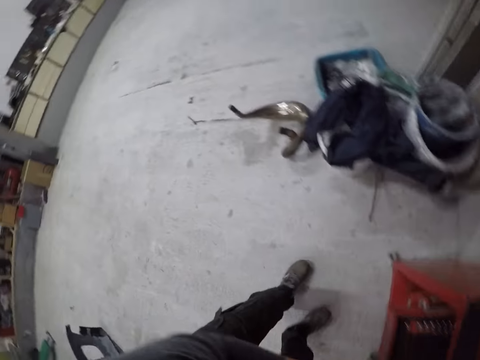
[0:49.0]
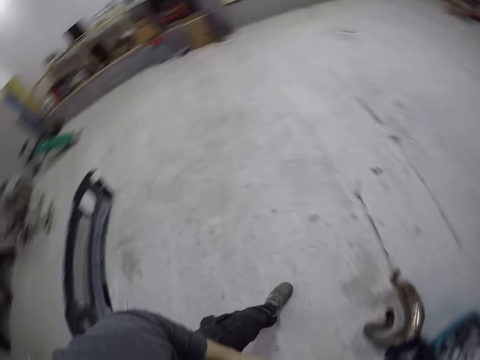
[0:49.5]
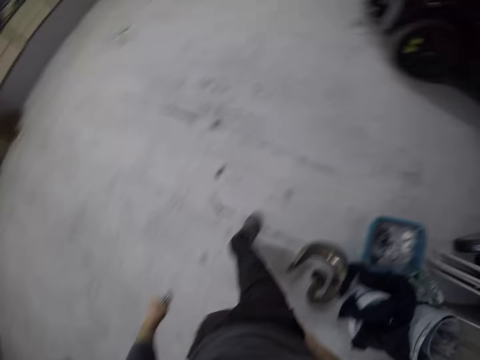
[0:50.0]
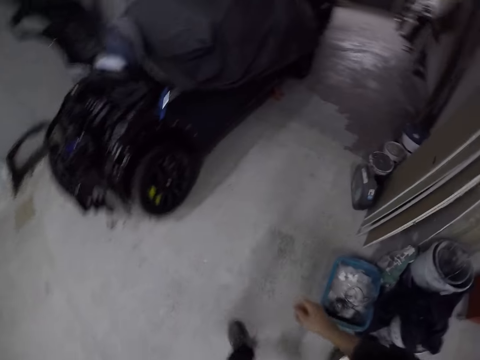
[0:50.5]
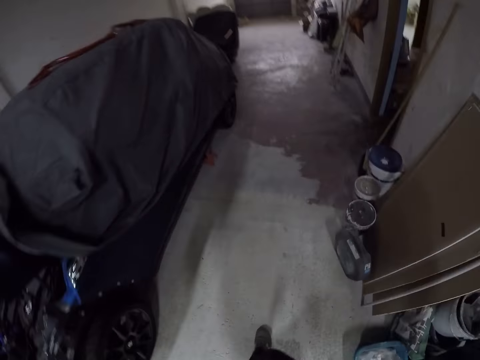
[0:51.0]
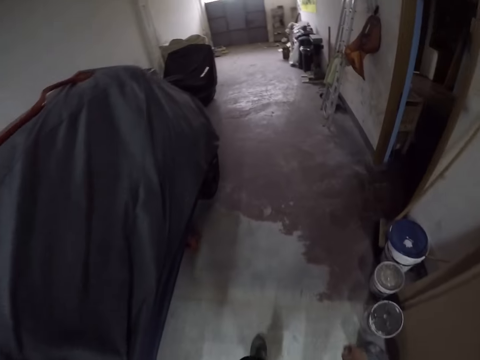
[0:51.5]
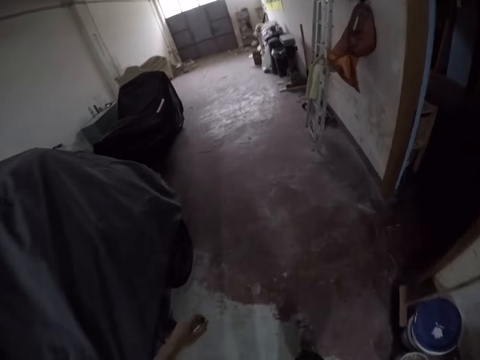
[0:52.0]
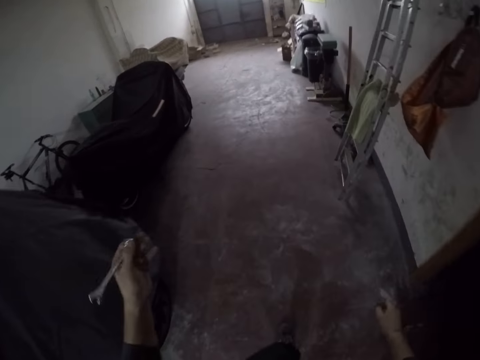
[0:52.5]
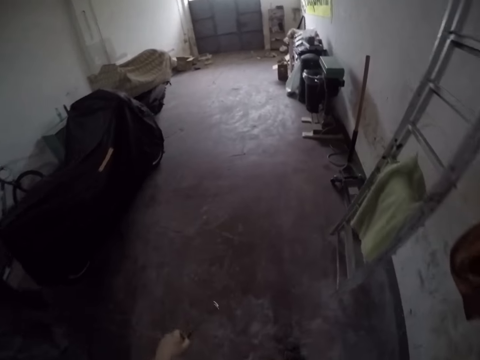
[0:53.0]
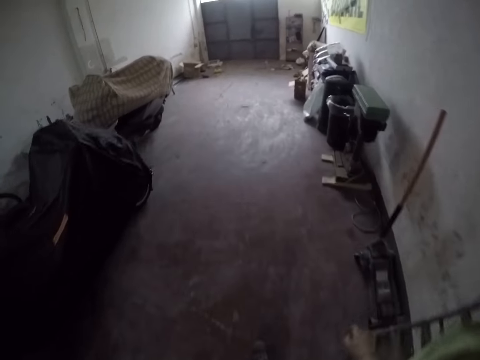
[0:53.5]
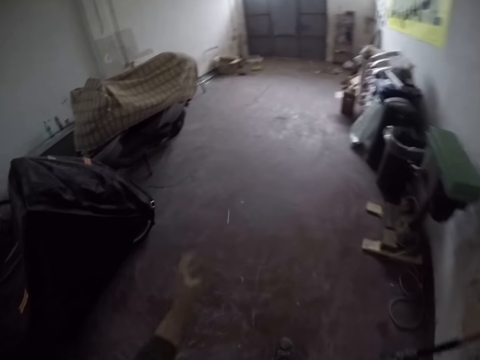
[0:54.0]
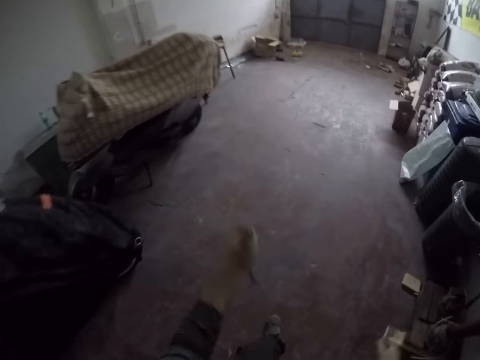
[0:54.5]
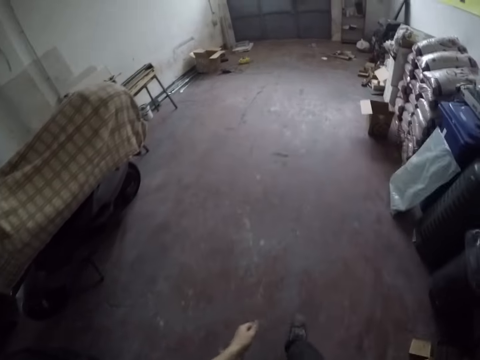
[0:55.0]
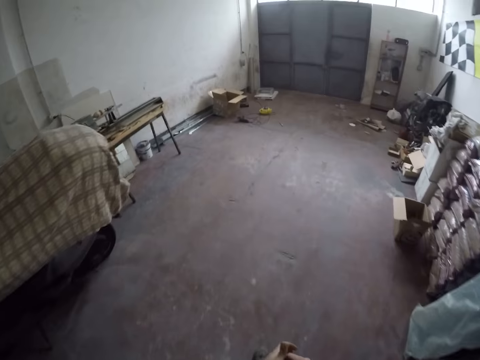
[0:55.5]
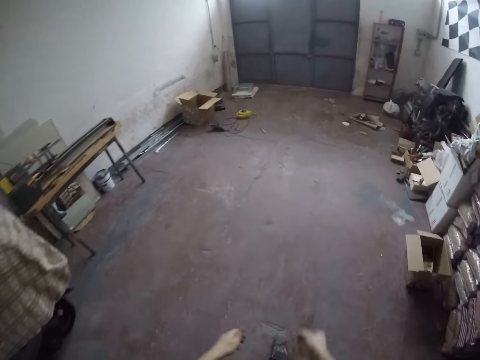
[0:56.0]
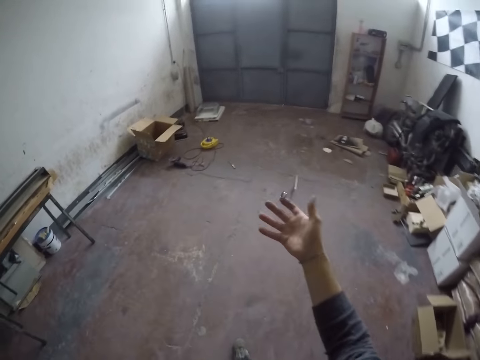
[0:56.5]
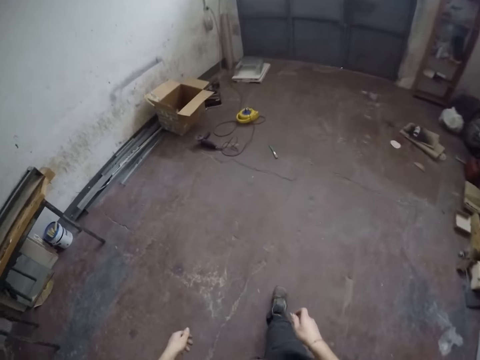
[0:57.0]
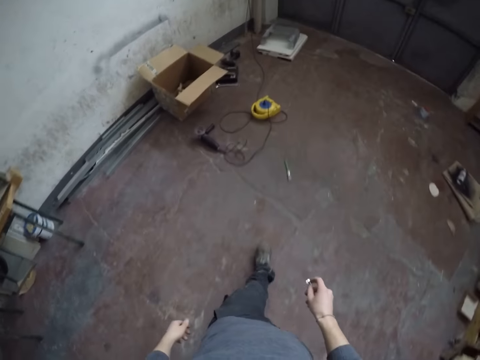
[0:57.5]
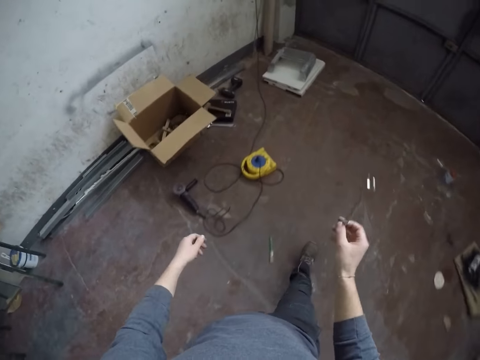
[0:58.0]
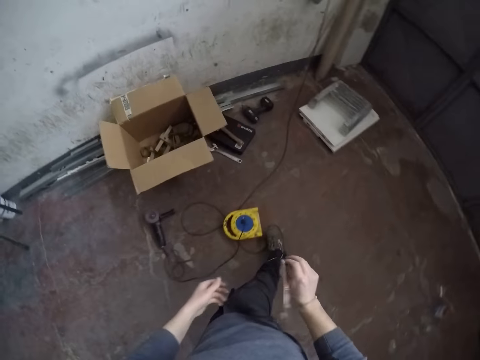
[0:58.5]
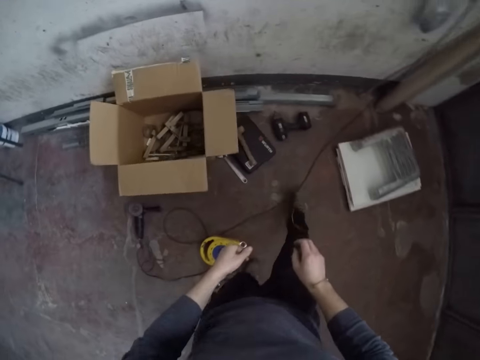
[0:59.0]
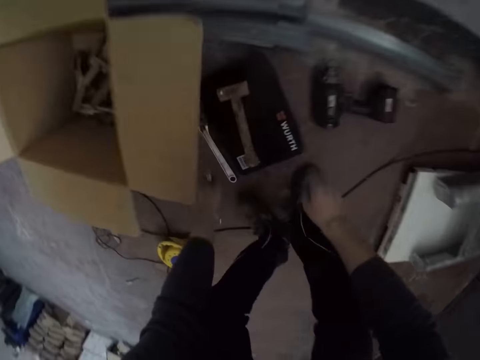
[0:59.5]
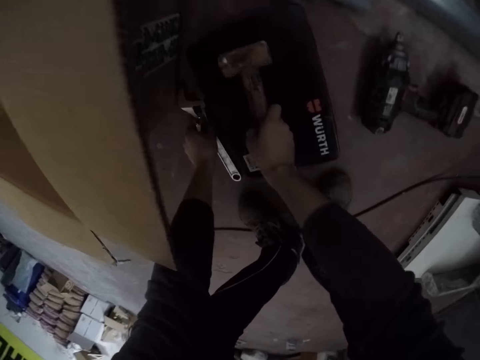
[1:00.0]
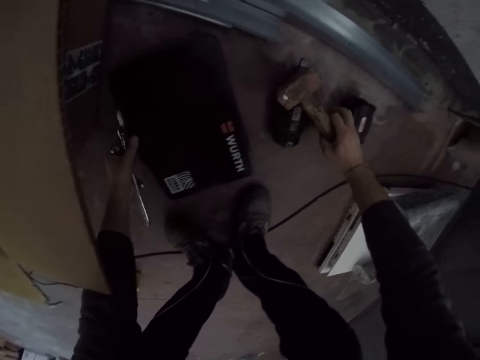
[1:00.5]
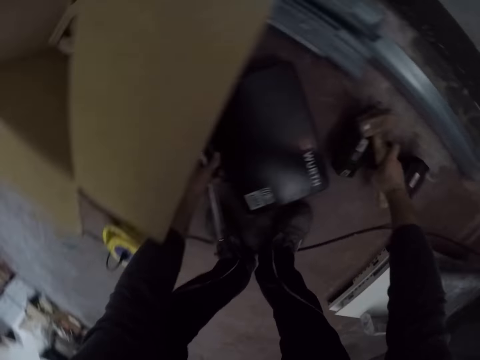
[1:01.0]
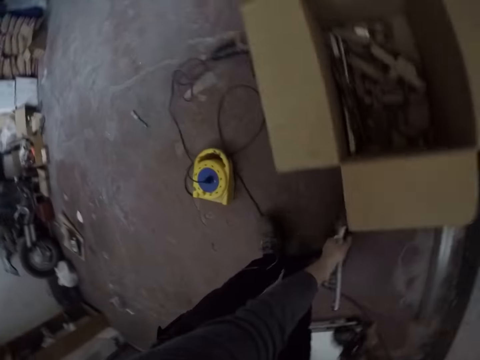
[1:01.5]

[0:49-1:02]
The camera wearer takes an allen key from the drawer with his right hand. He walks around. He walks around again. He flips the wrench. He plays with the allen key with his left hand. He picks up a hammer with his right hand from a tool box. He picks up an electric wrench with his left hand from the tool box. He picks up the tool box.

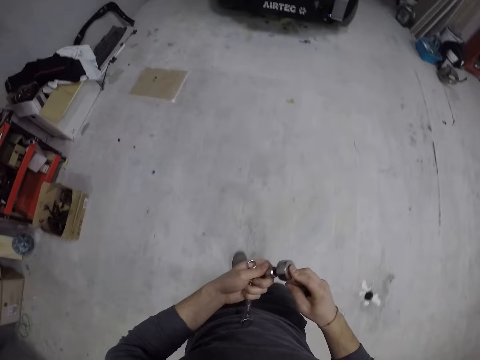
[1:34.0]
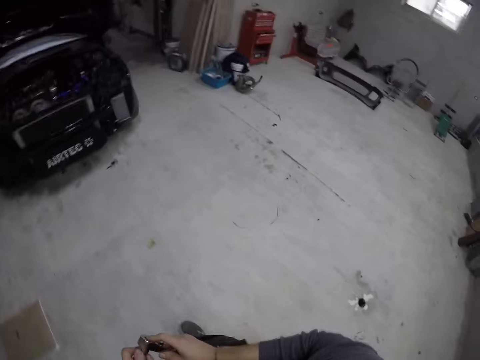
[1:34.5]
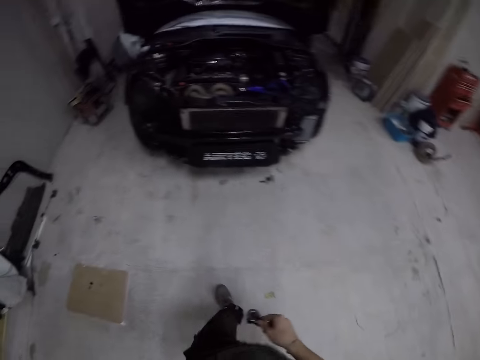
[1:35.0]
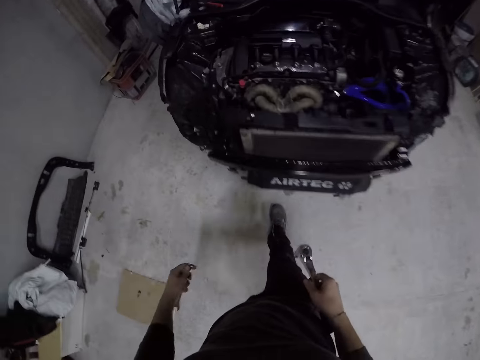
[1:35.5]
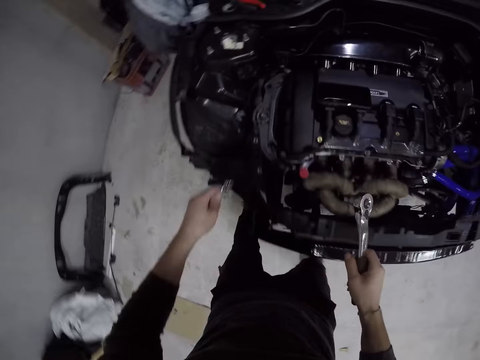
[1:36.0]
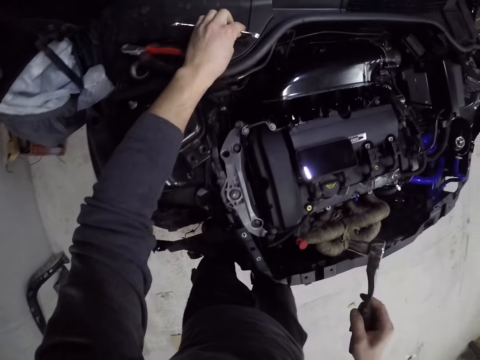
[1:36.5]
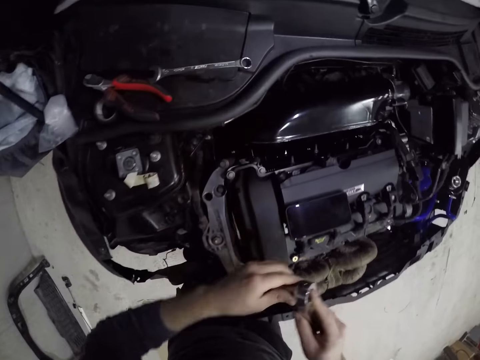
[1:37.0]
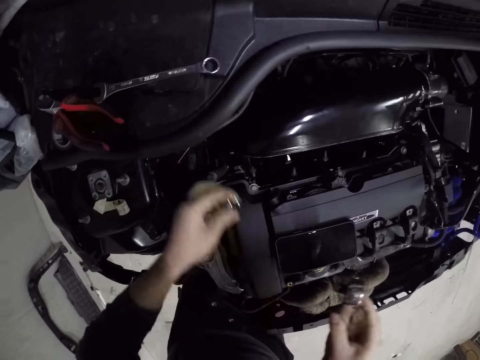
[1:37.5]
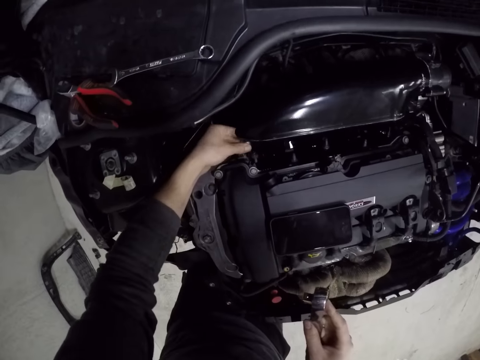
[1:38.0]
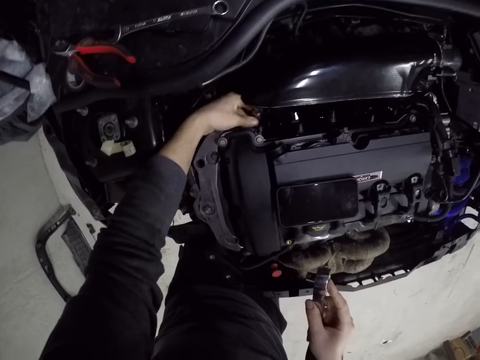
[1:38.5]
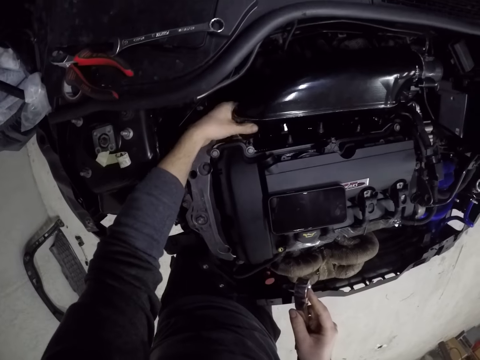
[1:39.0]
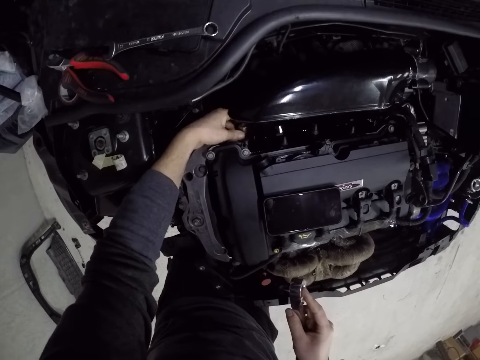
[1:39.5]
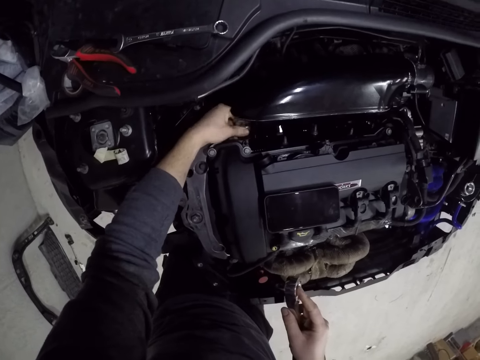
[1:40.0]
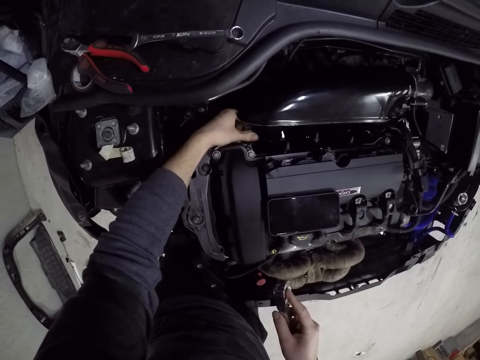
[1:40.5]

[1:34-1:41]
The camera wearer puts the allen key in the ring spinner in his hands. He walks around. He fixes the nut in a wrench. He drops the wrench in his left hand on the car. He removes the ring spinner from the allen key with his left hand. He tightens a bolt with the ring spinner in his left hand.

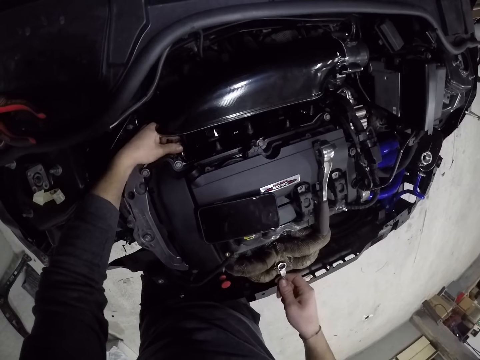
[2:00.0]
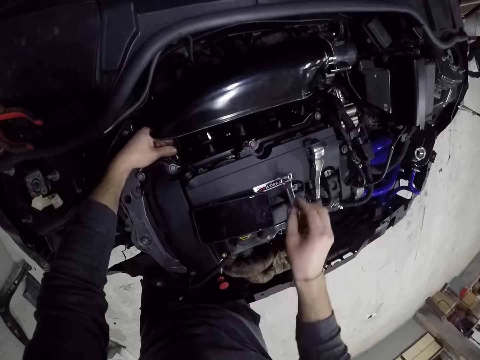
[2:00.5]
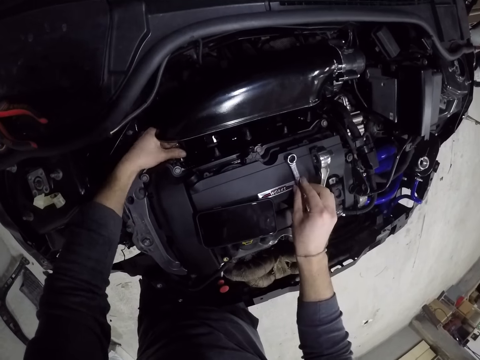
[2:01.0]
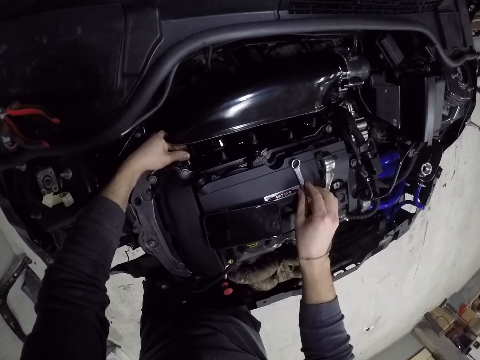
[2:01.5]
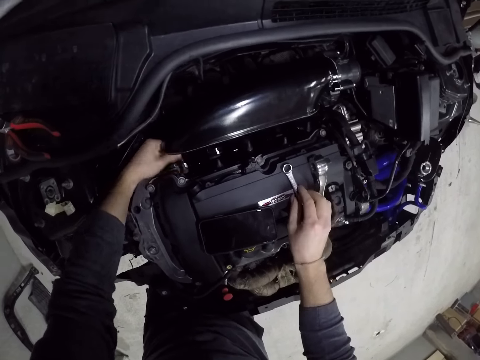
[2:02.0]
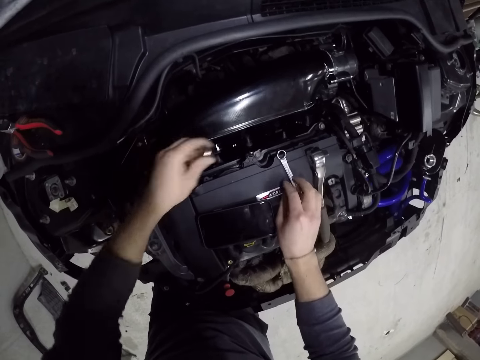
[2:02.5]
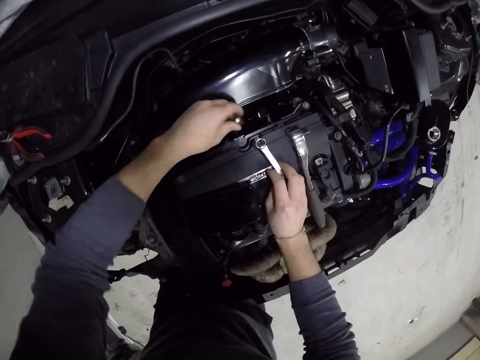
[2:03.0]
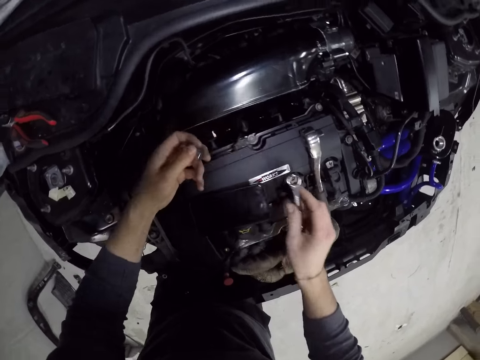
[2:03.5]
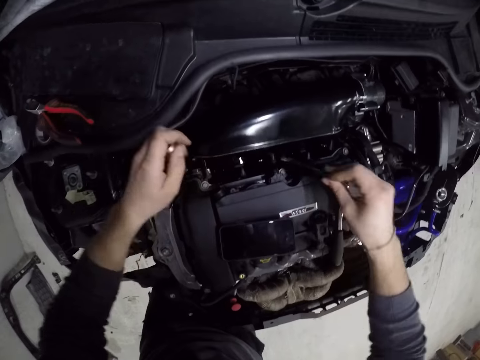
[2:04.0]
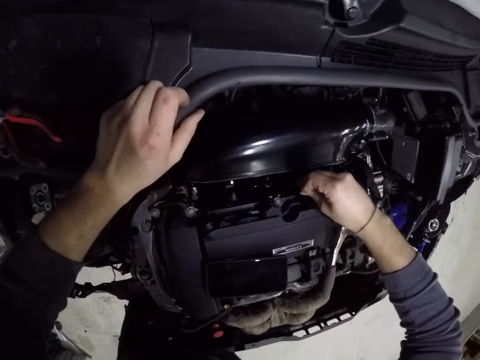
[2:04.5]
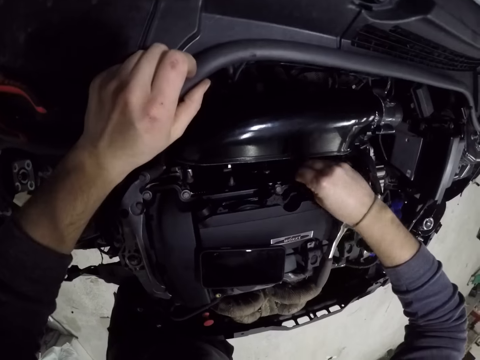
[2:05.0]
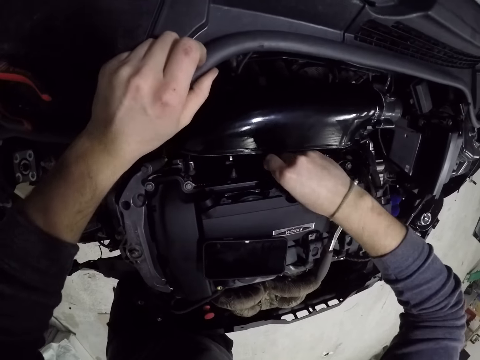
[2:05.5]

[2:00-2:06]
The camera wearer drops the wrench in his right hand on the car engine. He picks up the wrench with his right hand from the car engine. He removes his hands from the car engine. He removes the nut from the car. He holds the car with his left hand. He tightens the bolt with the wrench in his right hand. He fixes the car engine with the wrench.
